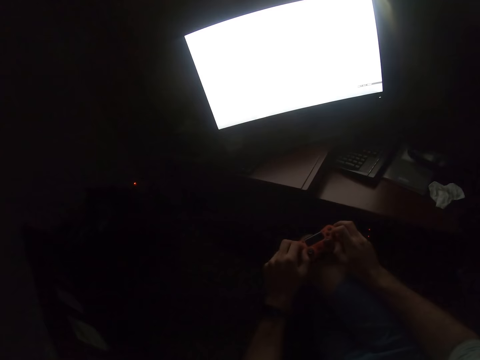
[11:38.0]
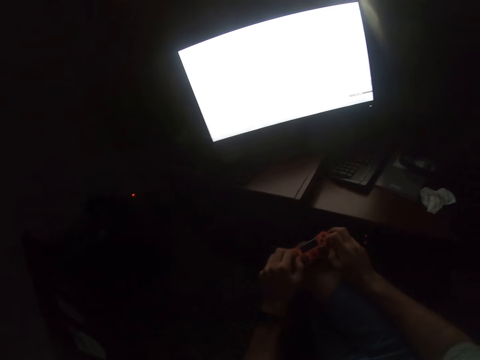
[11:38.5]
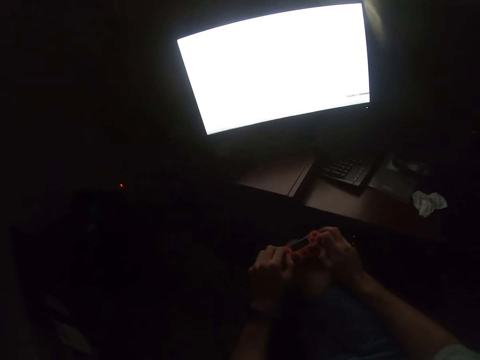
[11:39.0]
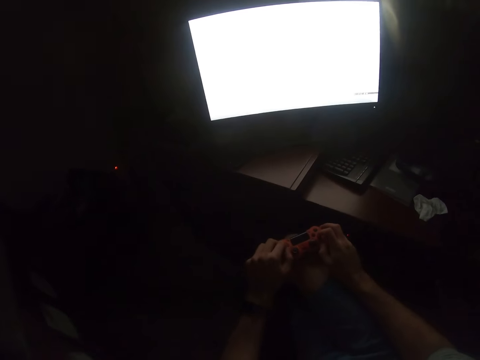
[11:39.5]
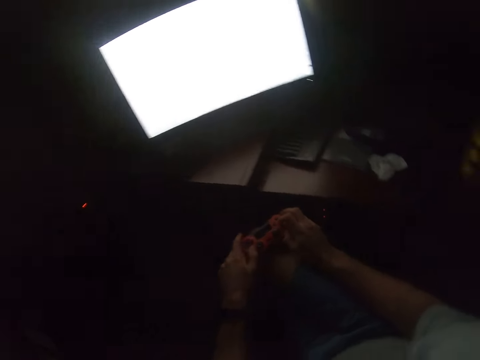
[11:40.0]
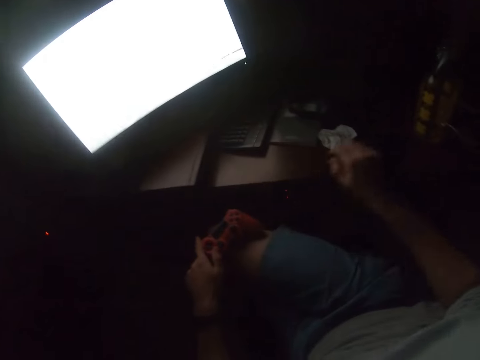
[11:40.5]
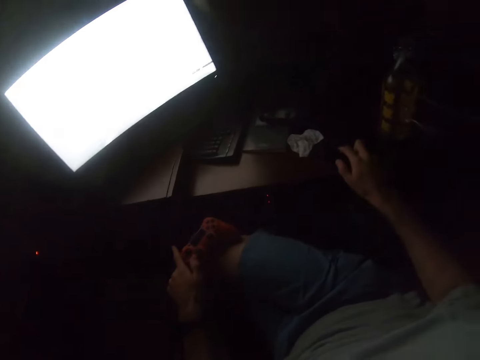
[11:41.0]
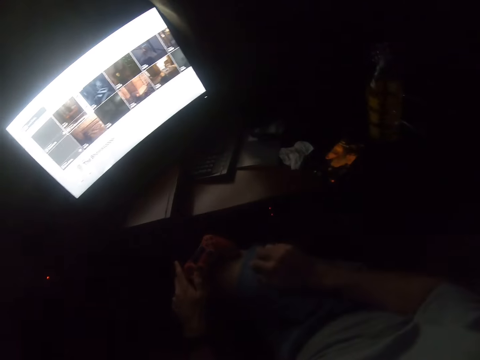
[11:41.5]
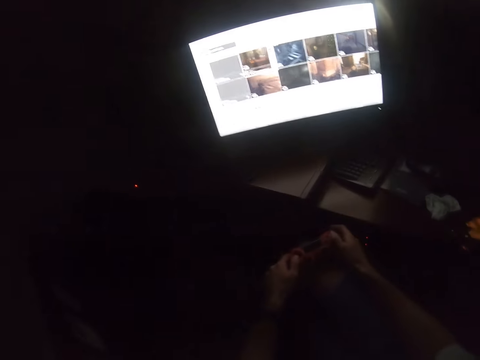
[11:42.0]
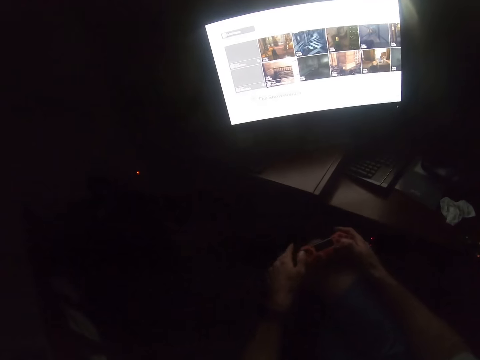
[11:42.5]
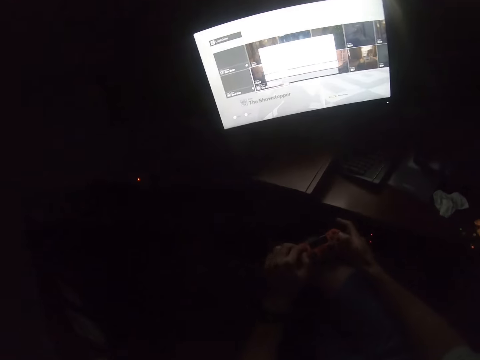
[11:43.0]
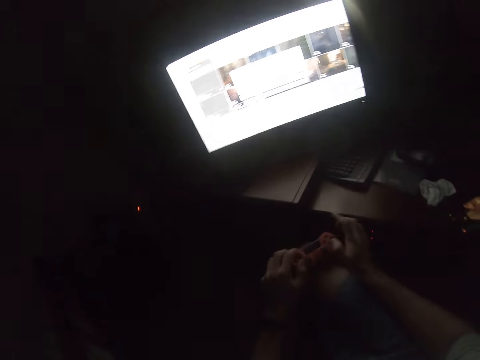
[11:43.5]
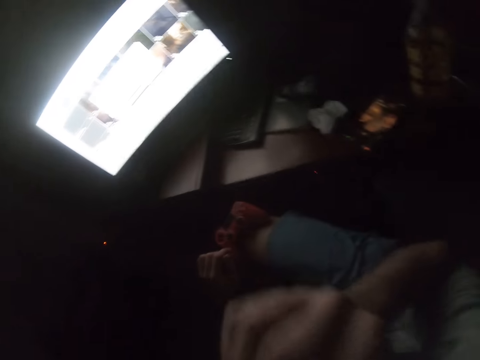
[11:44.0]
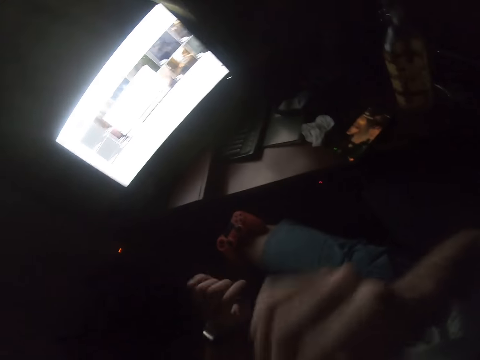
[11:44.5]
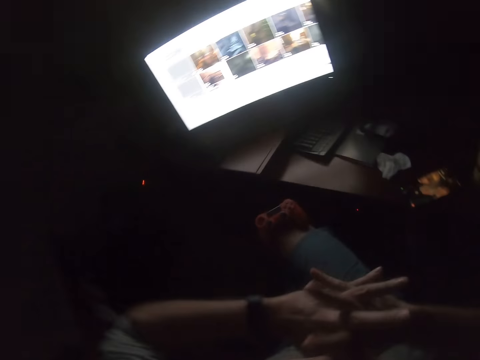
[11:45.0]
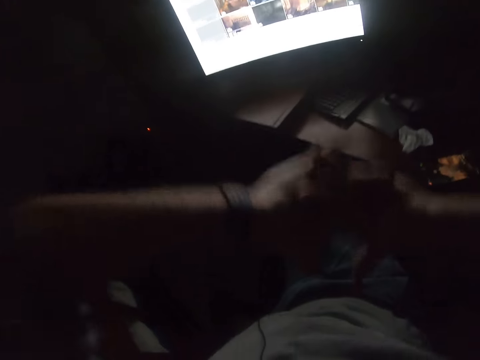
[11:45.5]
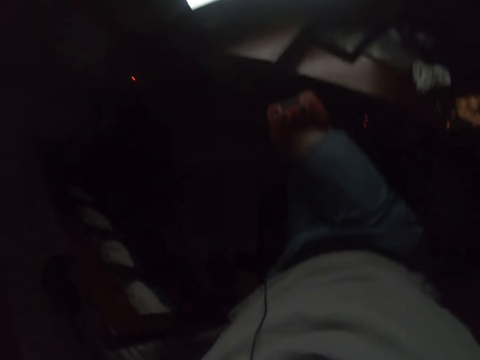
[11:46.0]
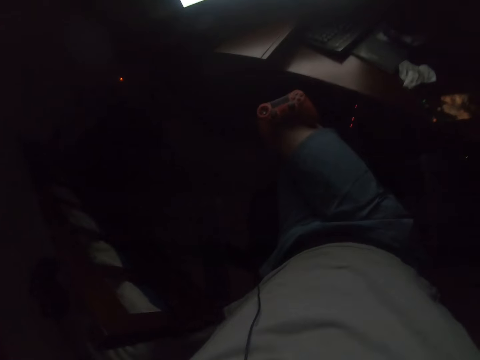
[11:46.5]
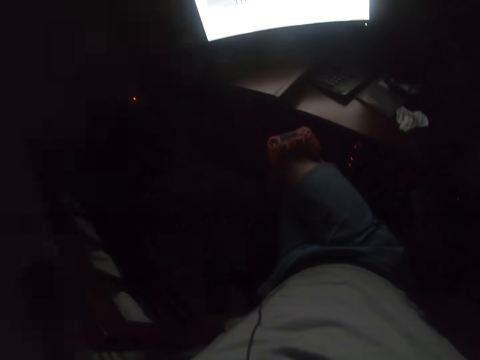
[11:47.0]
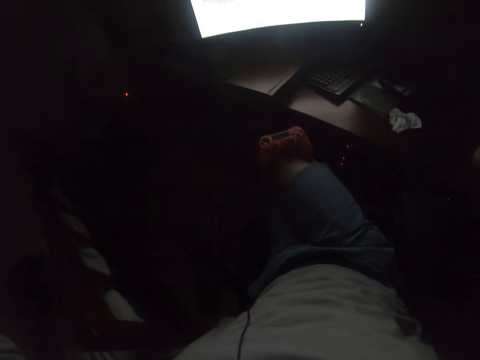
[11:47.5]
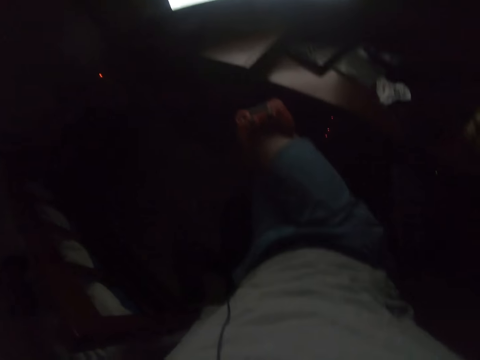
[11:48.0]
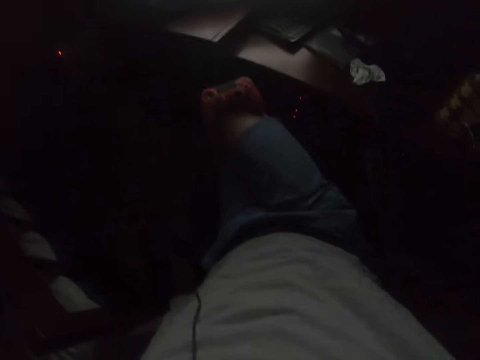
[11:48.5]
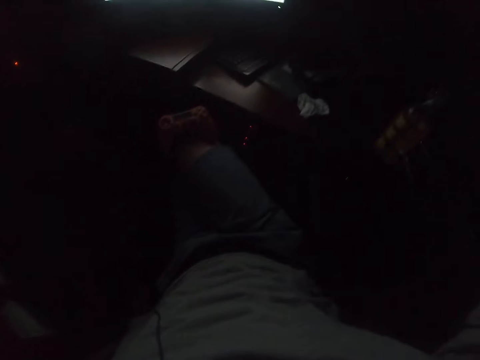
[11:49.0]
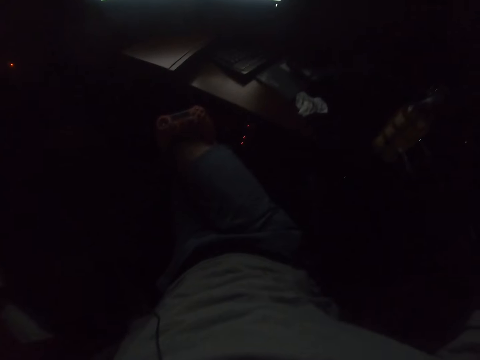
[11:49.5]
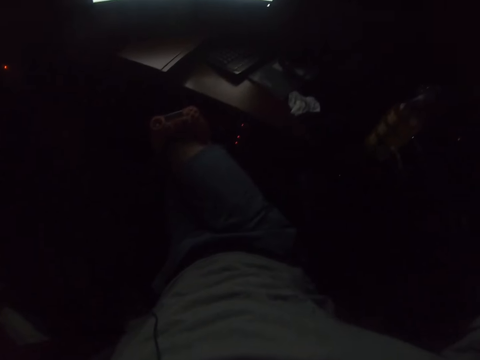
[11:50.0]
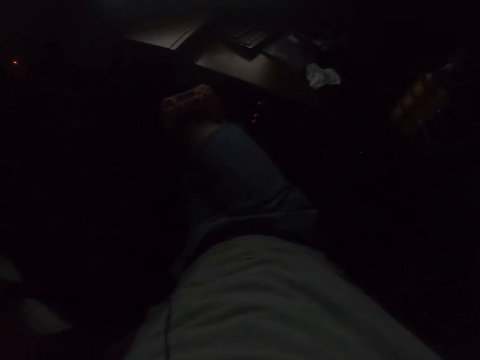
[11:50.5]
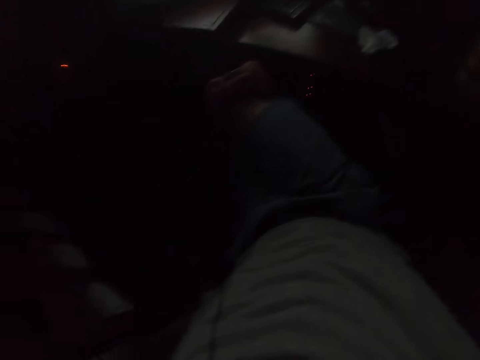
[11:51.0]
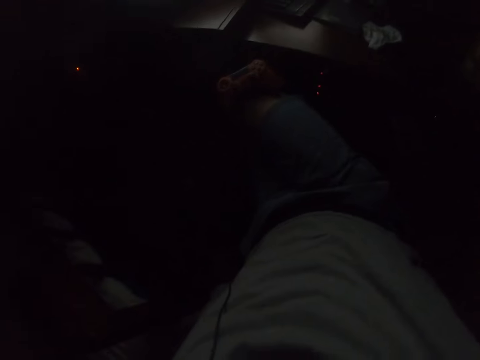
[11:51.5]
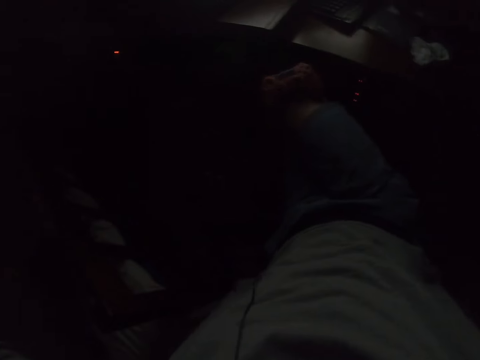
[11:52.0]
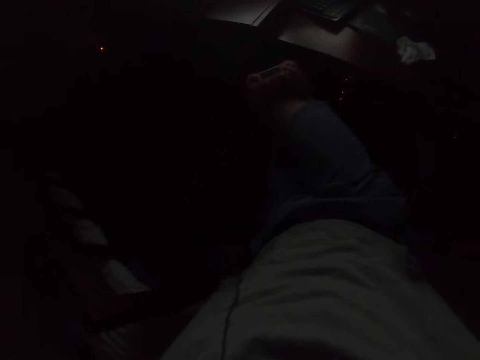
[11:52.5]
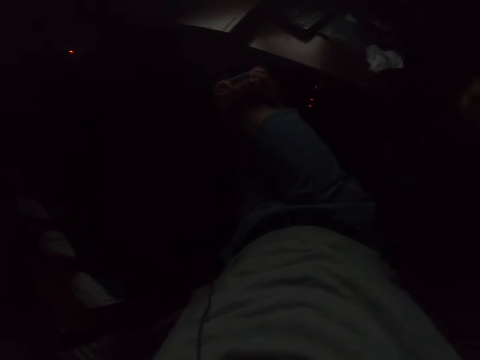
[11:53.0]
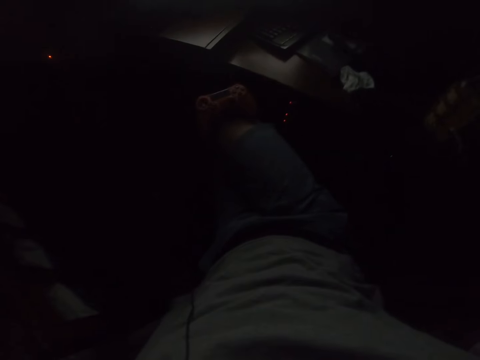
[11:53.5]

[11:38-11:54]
The camera wearer taps on the phone. He presses buttons on the game controller and plays the game. He lifts the hand. He holds the hands together. He stretches his hands. He lifts the hands. He looks at the lap.

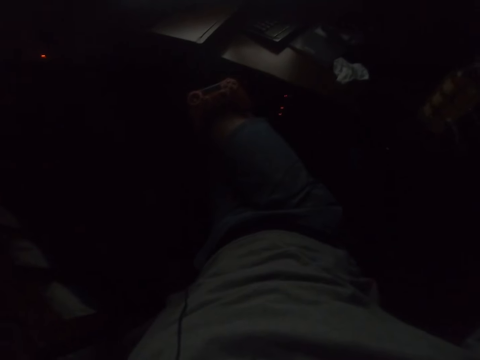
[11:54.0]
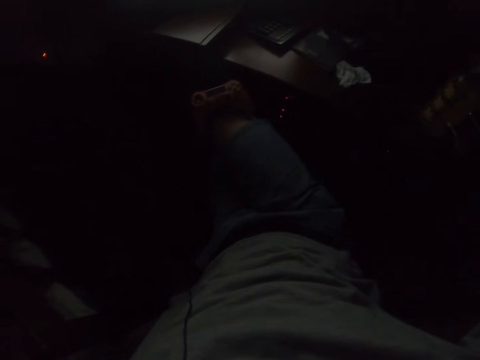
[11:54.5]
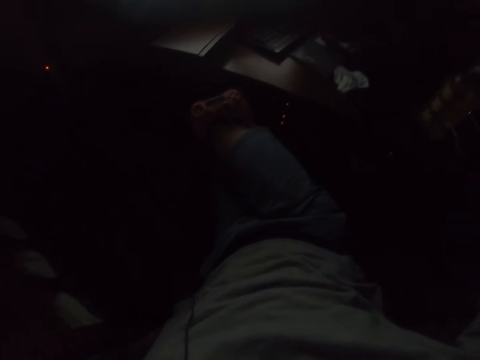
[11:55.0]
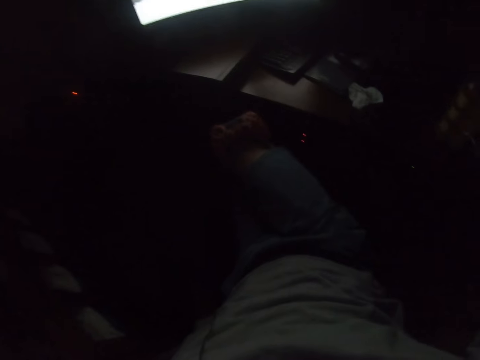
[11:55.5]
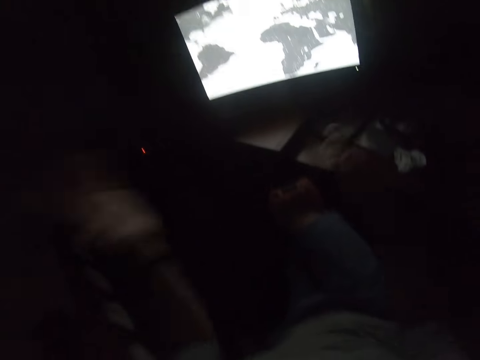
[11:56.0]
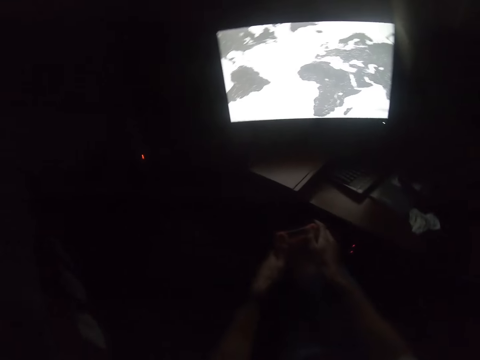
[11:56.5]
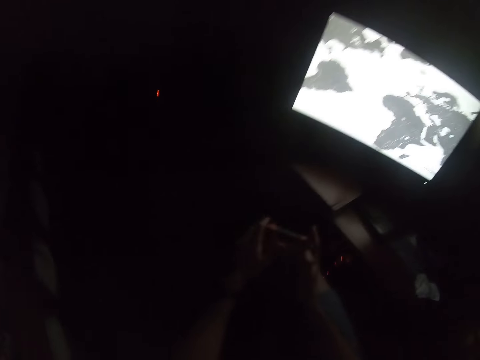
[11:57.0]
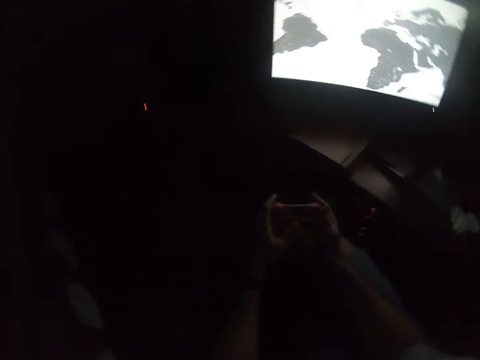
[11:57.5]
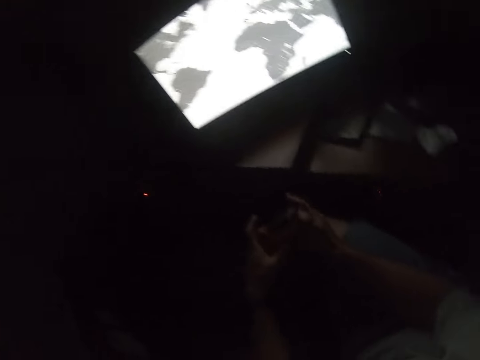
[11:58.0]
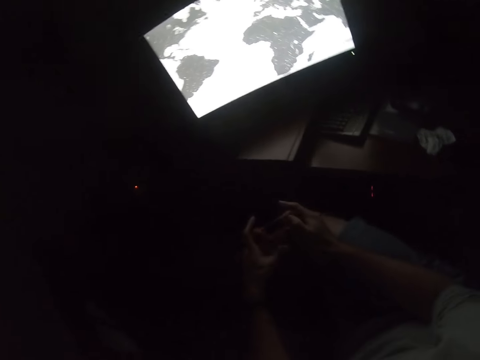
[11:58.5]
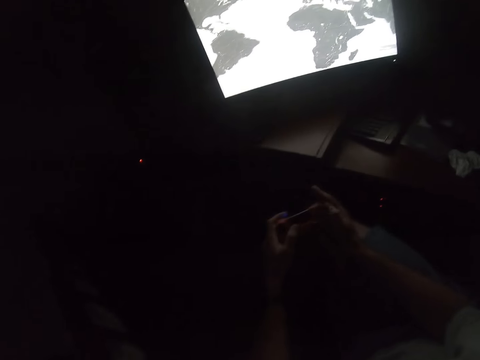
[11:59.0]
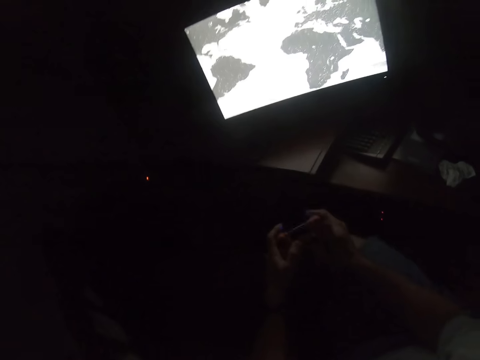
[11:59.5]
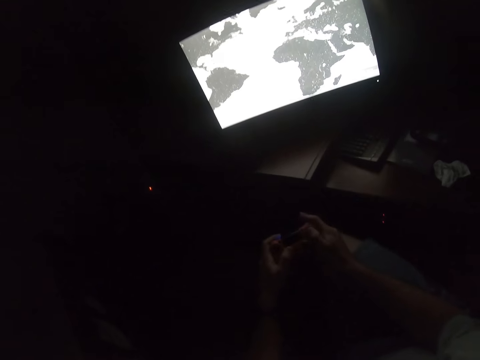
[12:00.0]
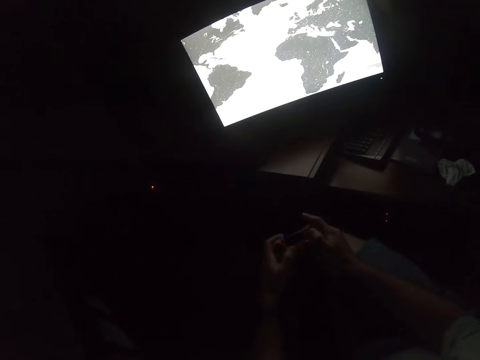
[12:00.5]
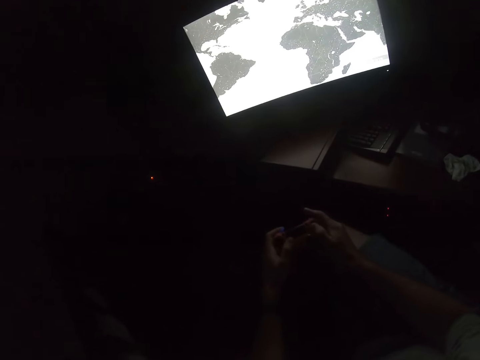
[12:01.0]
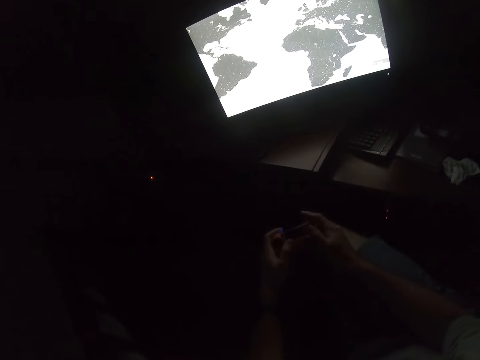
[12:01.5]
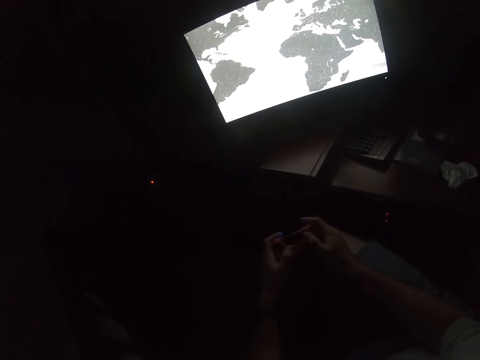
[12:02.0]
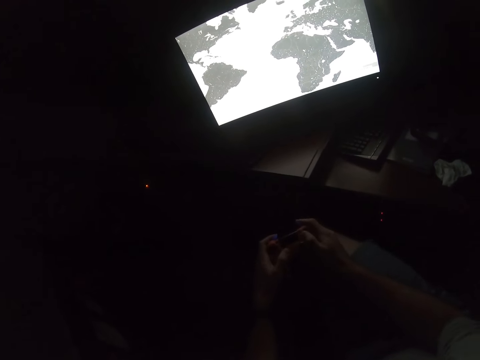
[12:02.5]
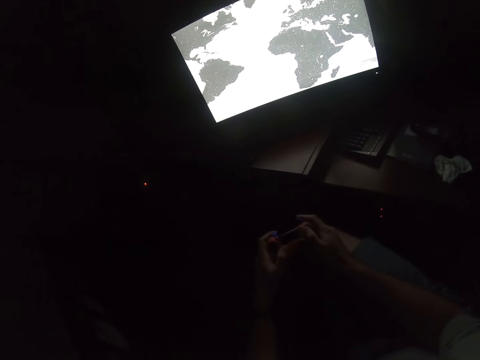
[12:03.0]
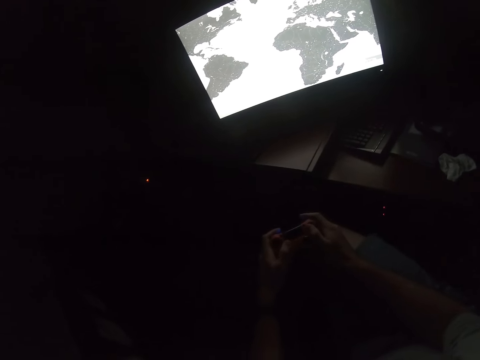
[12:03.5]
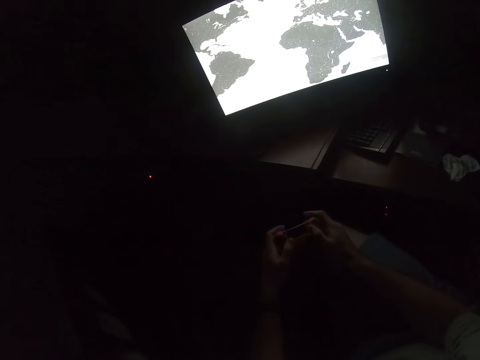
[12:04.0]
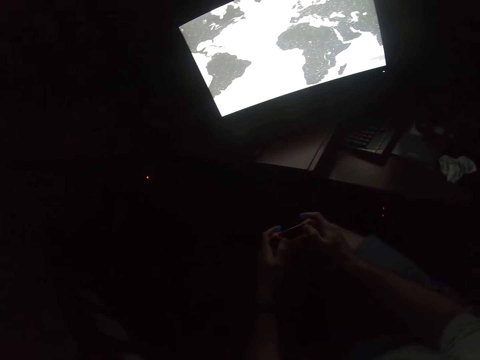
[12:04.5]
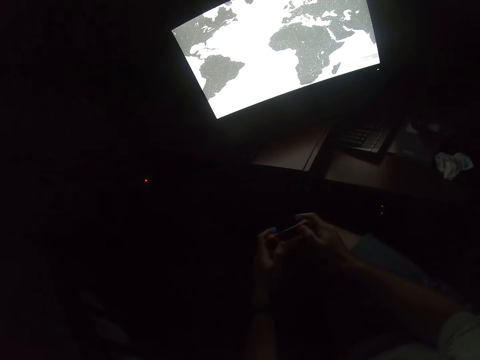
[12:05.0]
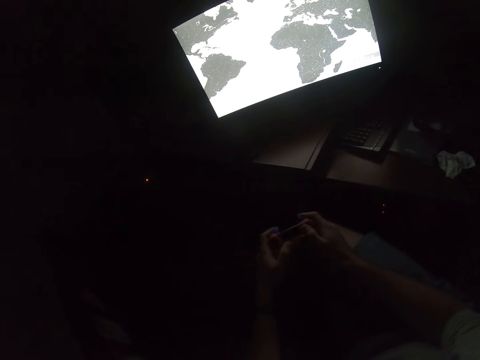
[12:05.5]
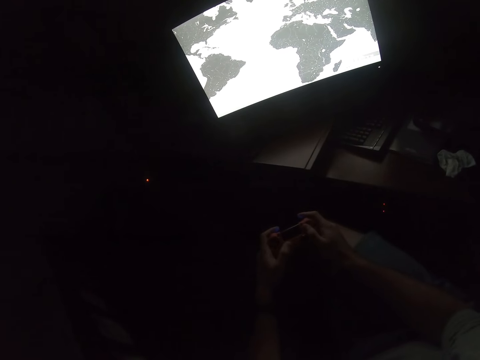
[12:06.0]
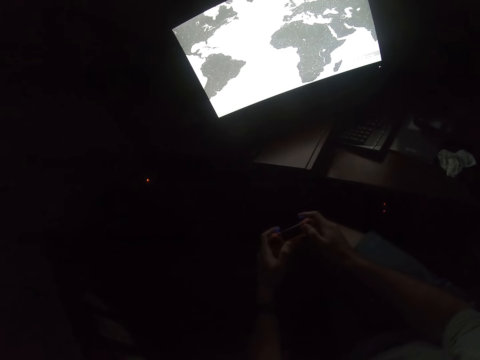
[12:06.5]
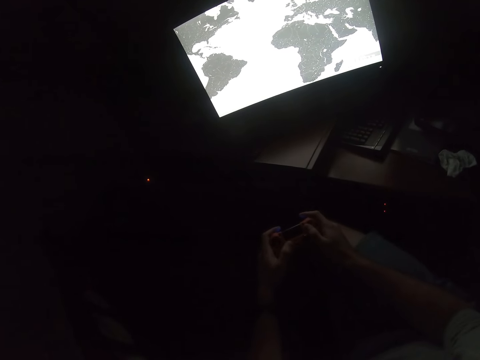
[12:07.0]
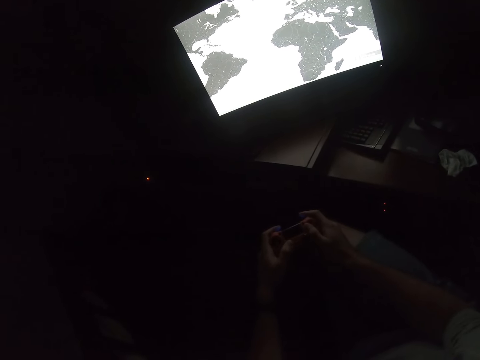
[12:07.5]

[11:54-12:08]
The camera wearer plays the video game. They press buttons on the game controller.
